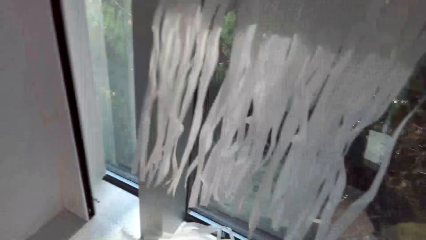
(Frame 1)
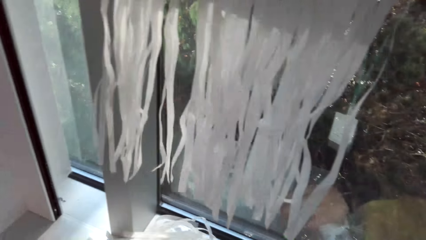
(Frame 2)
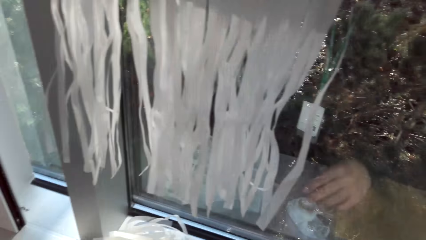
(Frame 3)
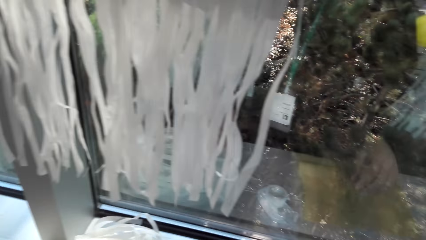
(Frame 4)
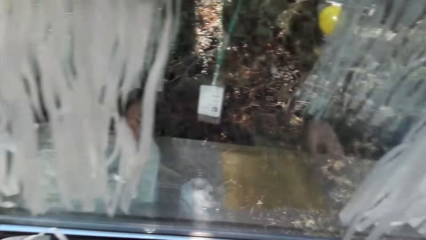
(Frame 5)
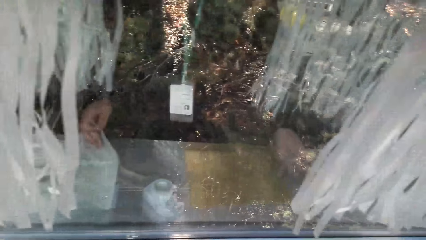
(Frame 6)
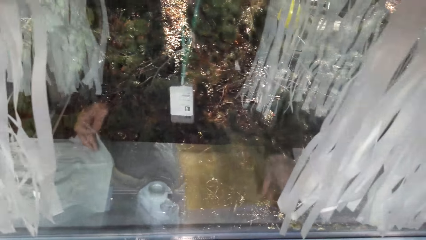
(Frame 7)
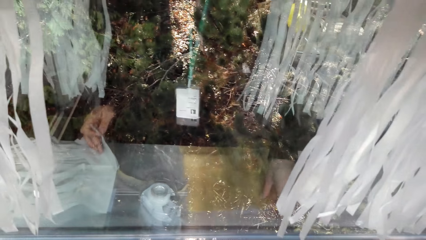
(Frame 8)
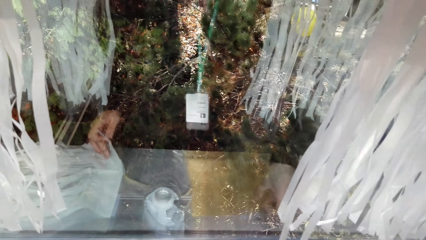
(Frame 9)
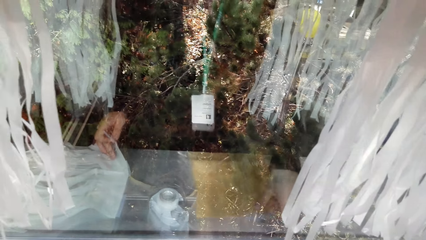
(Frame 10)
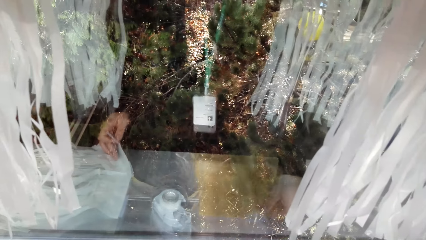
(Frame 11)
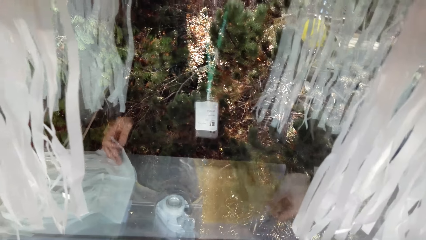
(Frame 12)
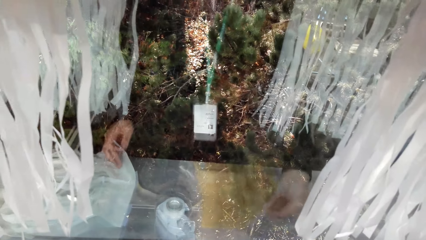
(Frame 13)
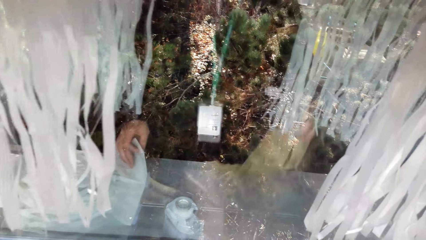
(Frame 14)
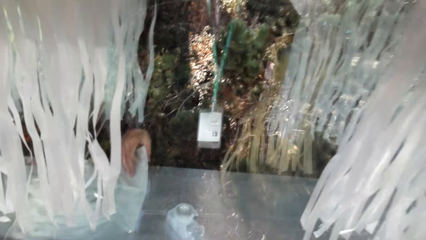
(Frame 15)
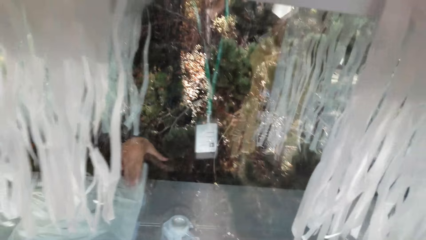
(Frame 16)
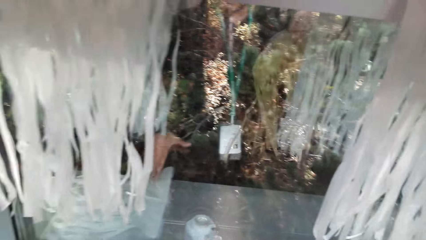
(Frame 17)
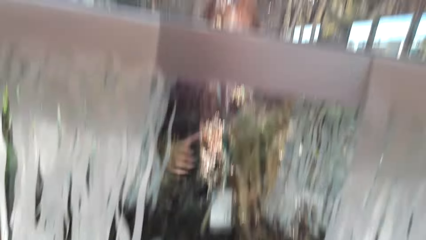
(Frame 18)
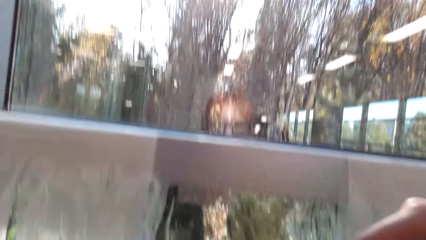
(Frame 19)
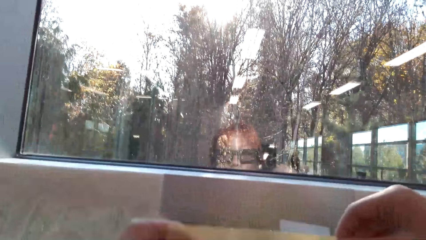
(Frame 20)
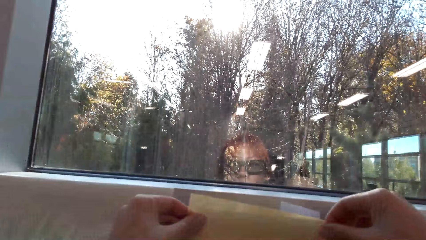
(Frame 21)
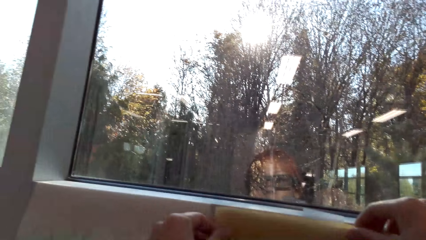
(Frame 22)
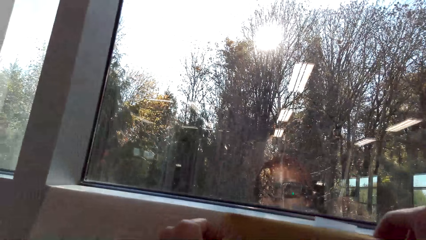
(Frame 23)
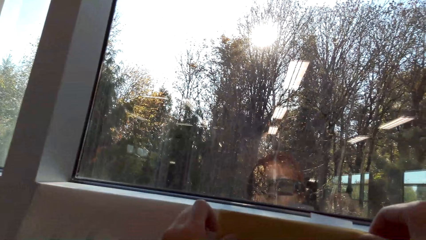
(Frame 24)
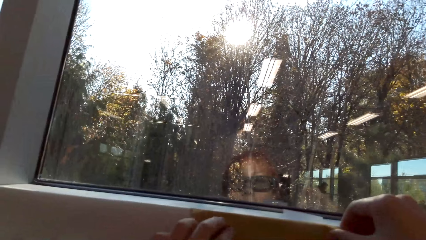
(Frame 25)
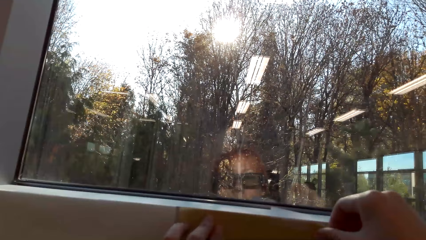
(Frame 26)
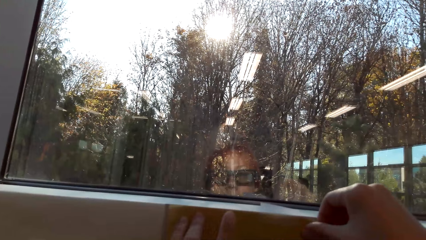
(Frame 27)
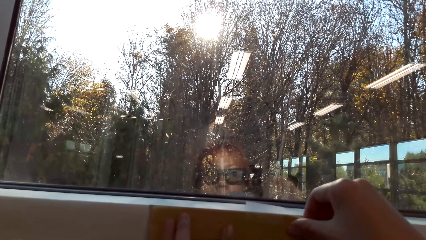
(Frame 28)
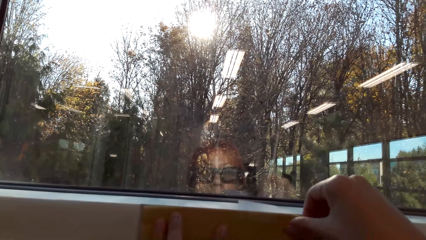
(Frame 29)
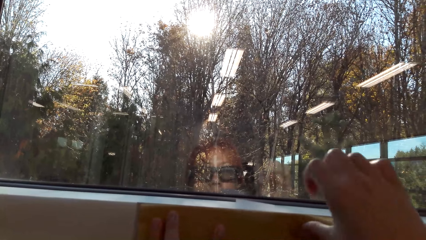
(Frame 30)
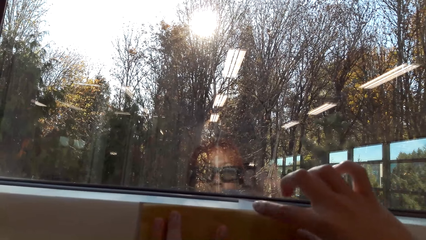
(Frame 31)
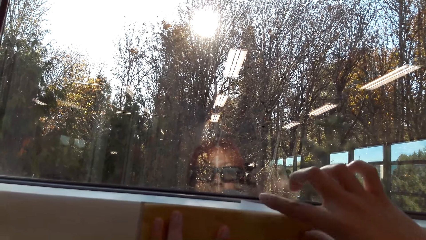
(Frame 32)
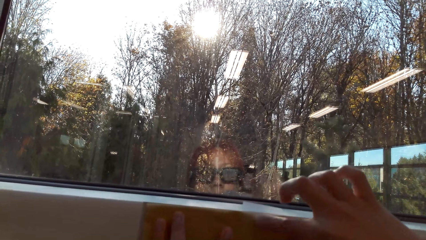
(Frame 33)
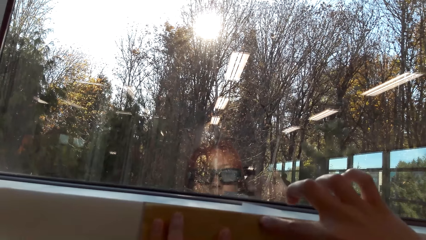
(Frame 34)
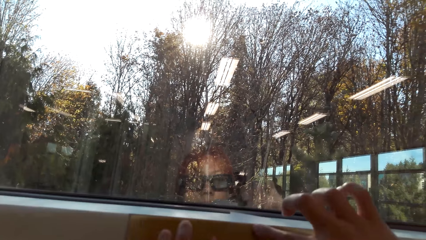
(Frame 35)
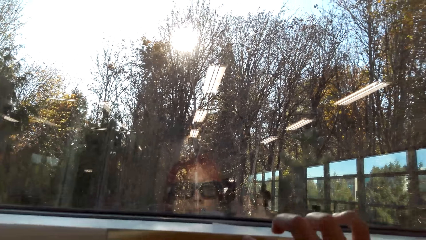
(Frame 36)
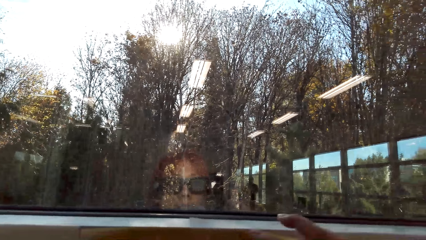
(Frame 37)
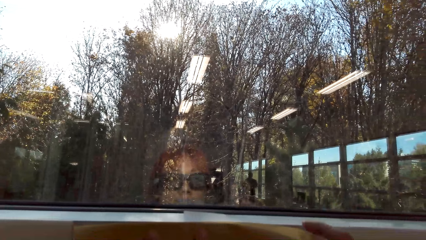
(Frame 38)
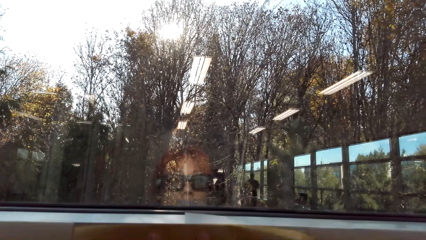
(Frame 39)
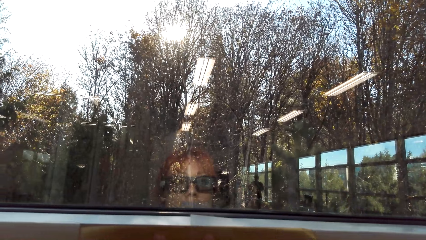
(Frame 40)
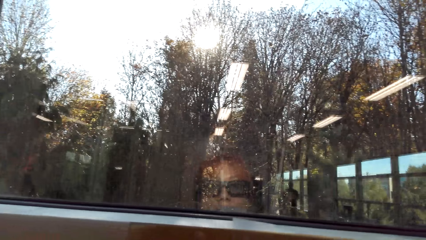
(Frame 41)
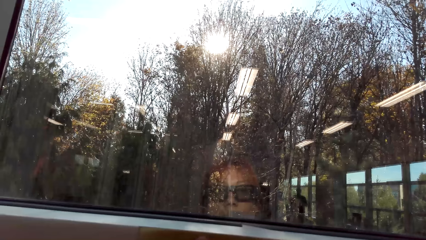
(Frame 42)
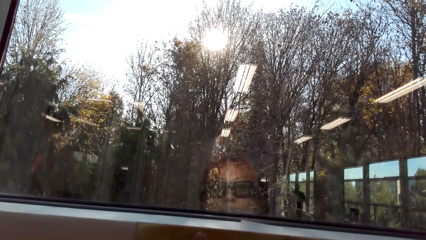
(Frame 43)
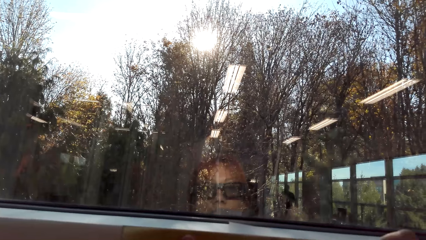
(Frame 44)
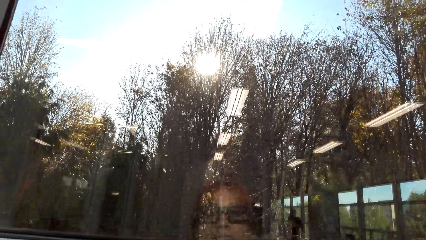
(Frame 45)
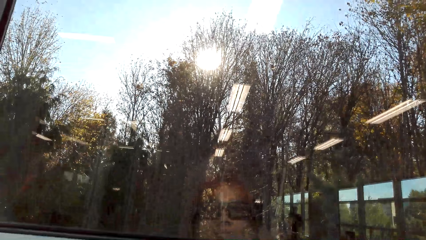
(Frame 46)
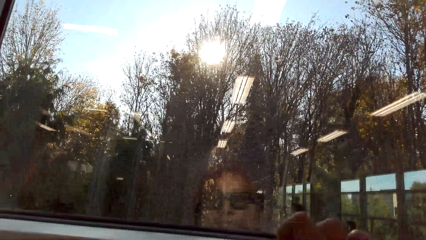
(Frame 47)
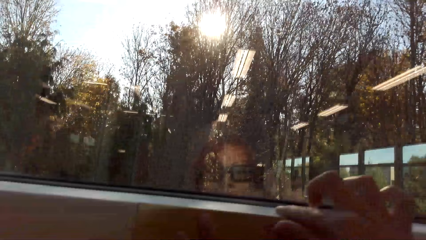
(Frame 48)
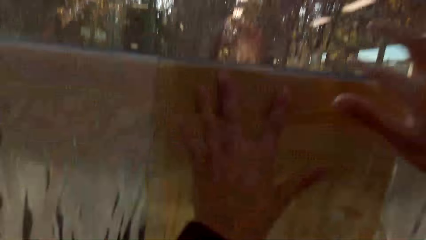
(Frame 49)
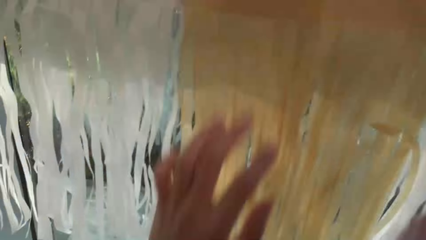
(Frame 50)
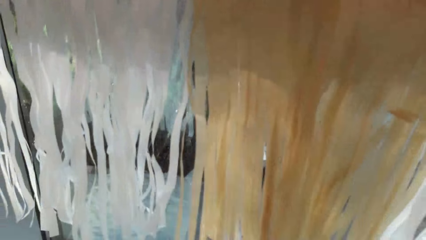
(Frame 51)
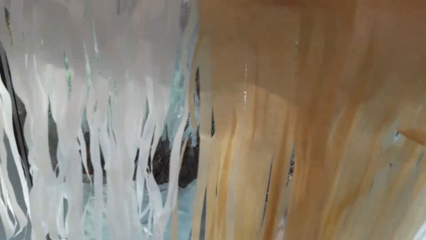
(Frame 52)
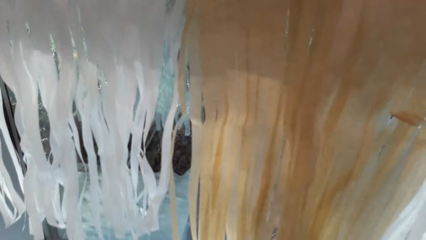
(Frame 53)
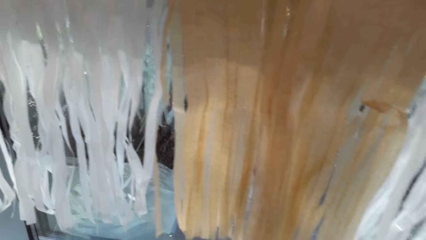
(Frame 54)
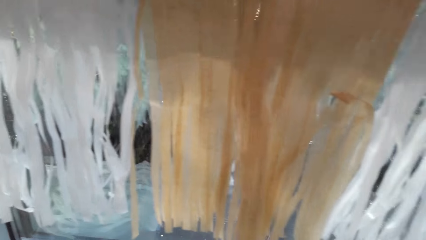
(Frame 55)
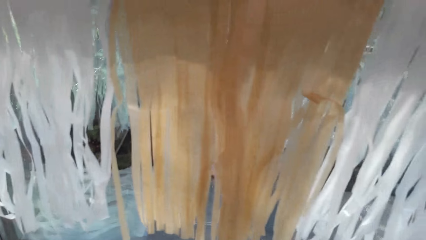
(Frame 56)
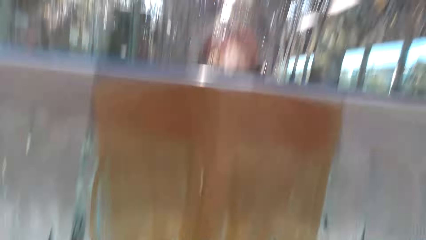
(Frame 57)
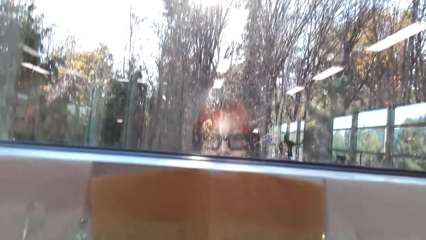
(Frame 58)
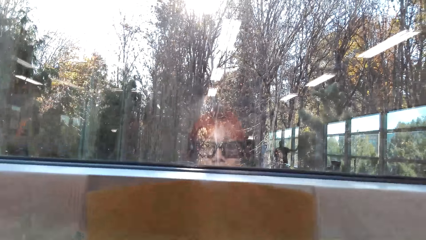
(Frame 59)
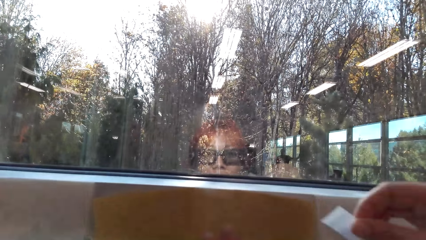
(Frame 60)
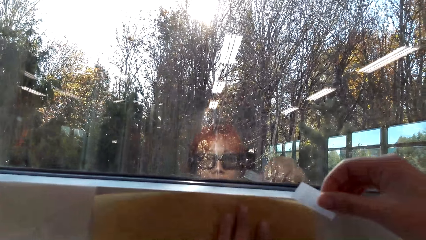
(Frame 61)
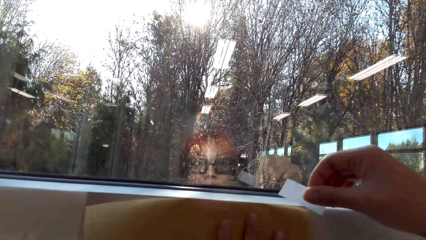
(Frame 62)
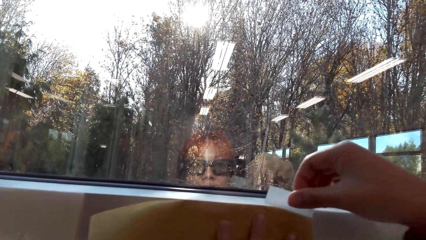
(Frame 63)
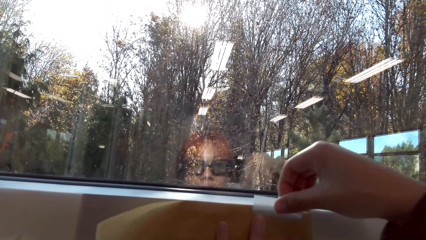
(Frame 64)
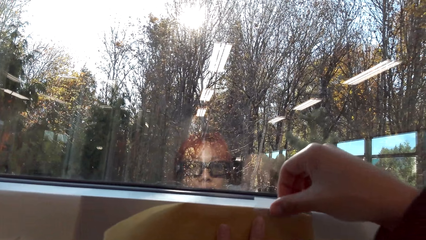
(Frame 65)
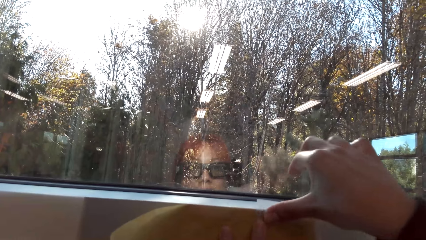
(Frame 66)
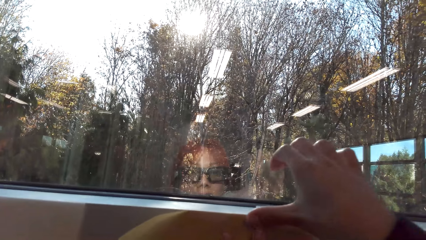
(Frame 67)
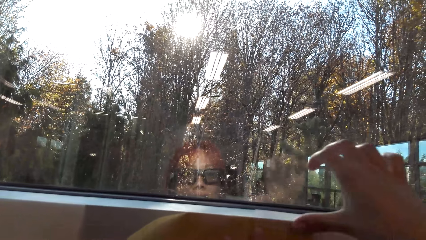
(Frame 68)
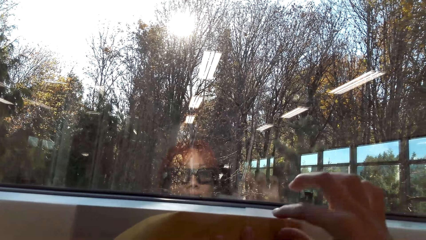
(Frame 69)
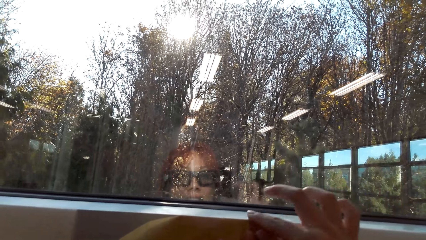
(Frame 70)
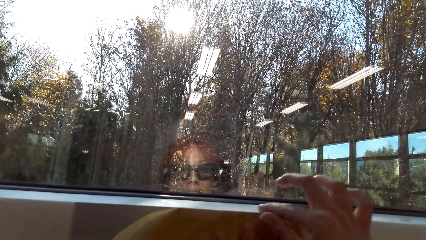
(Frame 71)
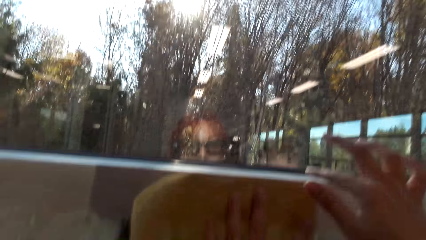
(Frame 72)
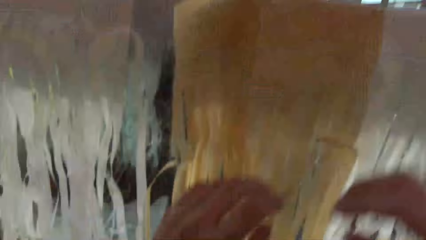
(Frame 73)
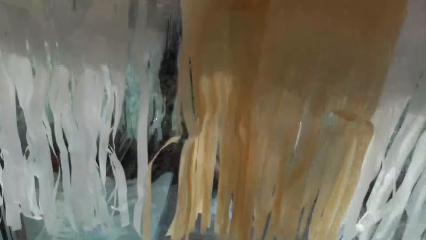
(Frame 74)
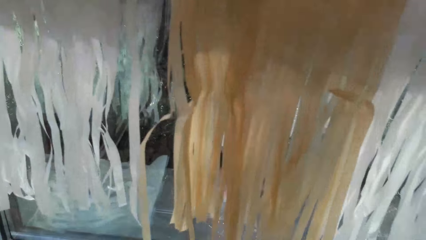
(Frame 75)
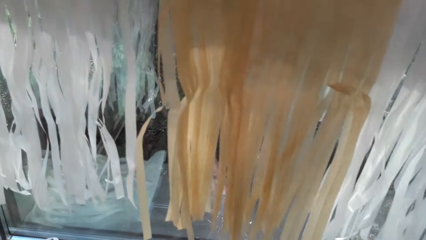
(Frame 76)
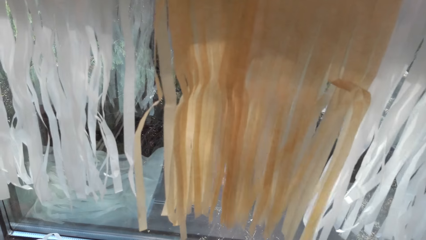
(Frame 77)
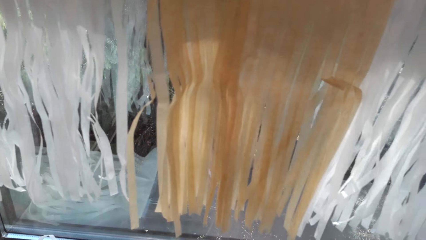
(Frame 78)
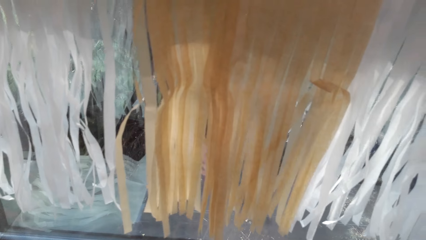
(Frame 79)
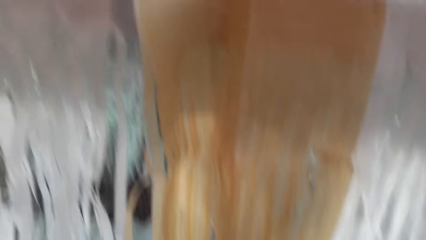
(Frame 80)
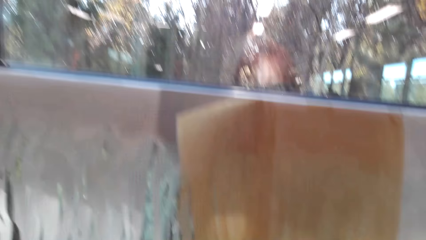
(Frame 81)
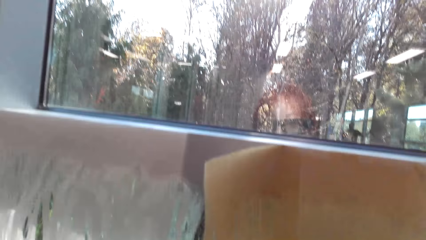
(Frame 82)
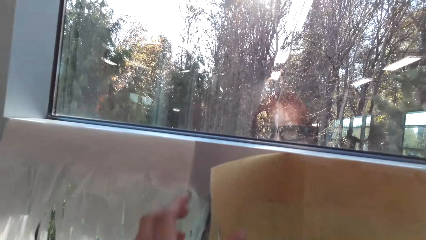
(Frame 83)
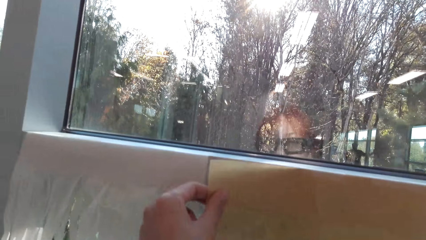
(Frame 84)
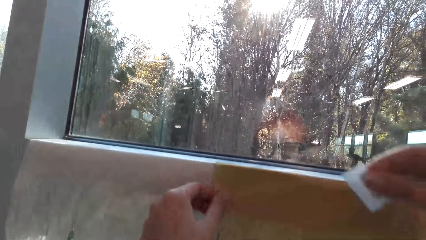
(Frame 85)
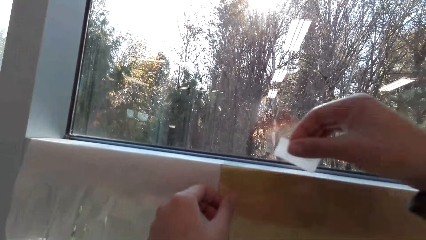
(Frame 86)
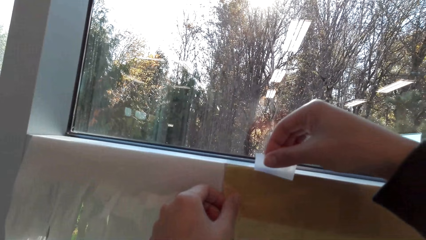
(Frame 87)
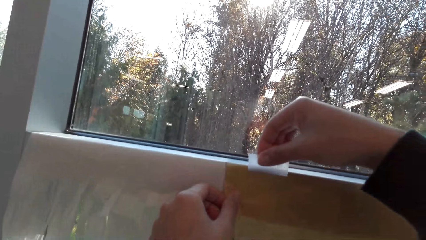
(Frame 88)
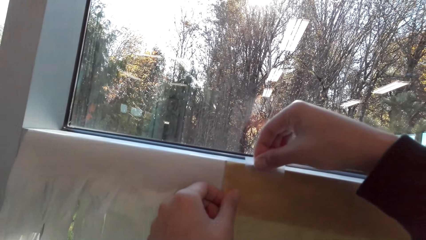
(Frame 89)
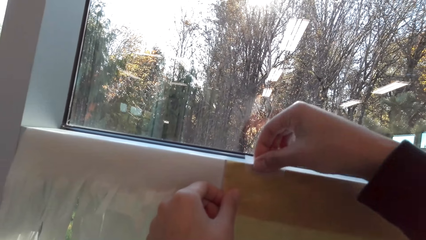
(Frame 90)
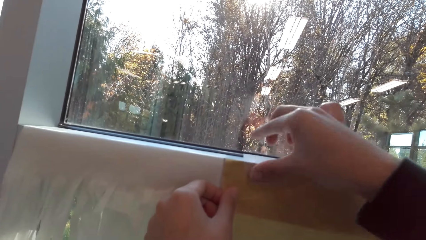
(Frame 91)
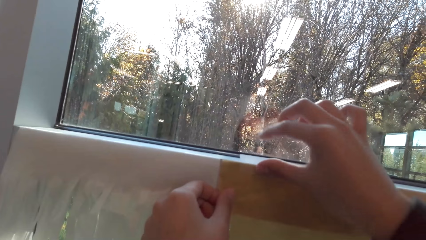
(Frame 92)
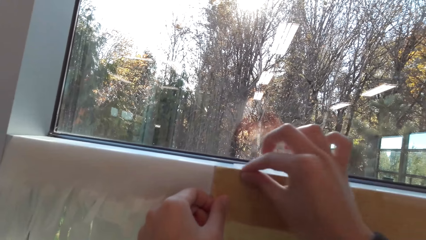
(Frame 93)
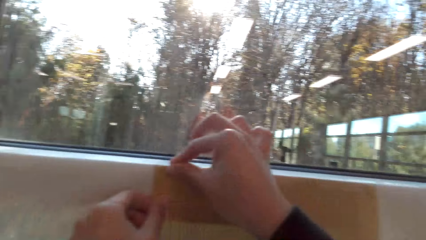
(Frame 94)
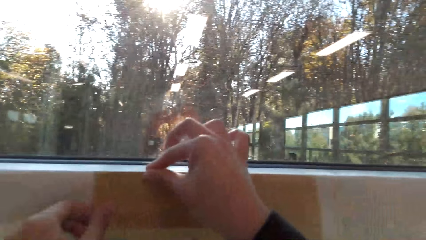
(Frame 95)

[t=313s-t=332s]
The camera wearer picks up the party banner from the counter. They stick the party banner on the window. They attach the decorating paper with the tape. They talk in the room. They pick up a mounting tape. They place a hand on the party banner. They stick the party banner with the mounting tape. They pick up the mounting tape. They cut the tape. They hold the party banner. They stick the party banner with the mounting tape.
